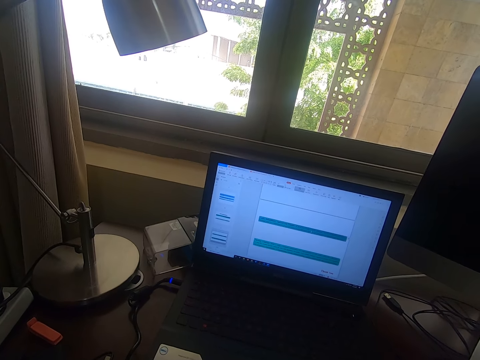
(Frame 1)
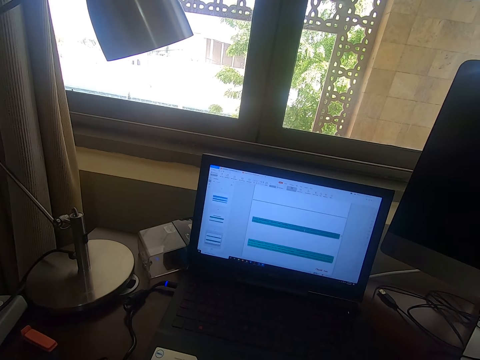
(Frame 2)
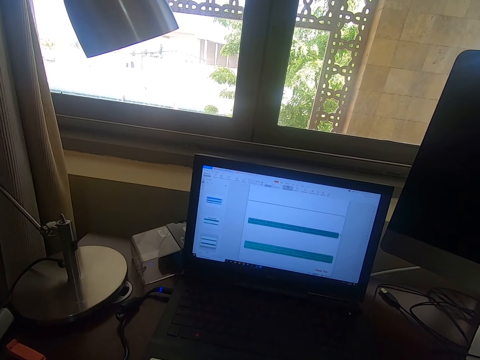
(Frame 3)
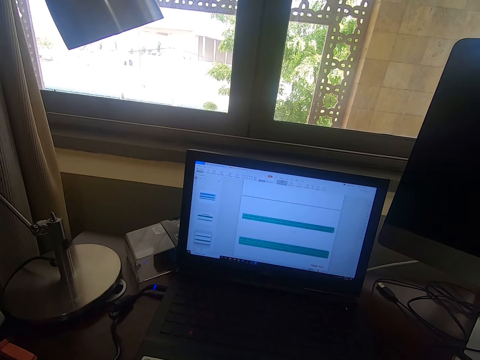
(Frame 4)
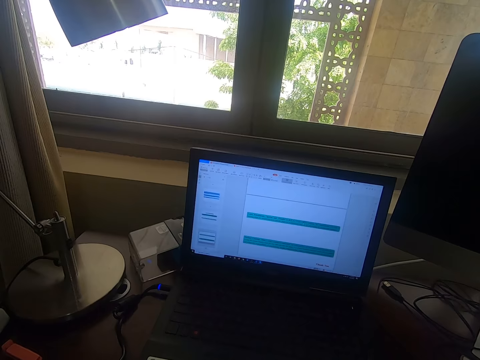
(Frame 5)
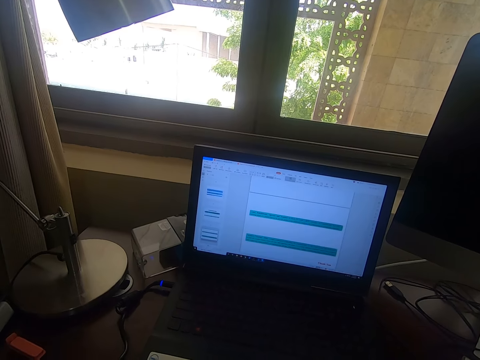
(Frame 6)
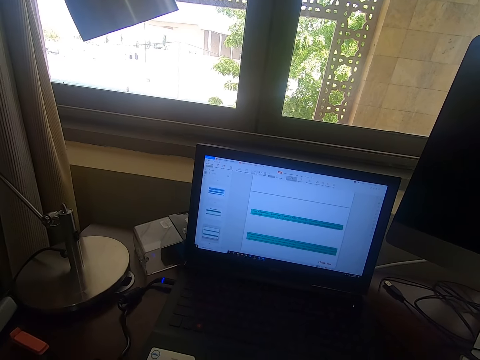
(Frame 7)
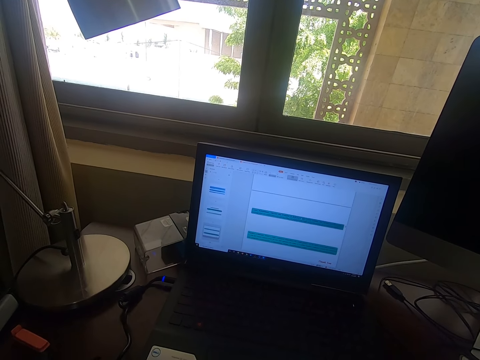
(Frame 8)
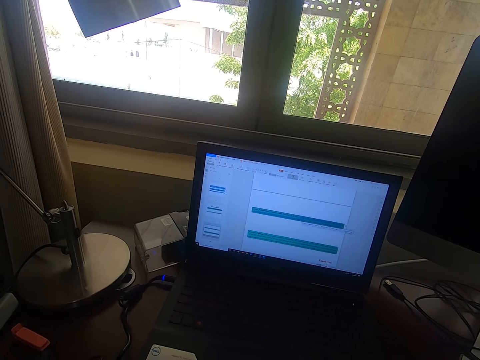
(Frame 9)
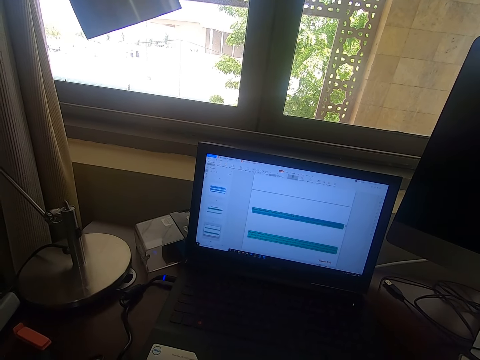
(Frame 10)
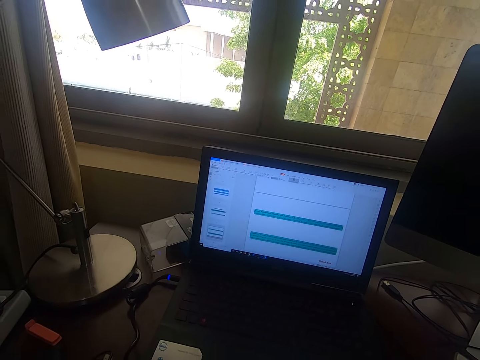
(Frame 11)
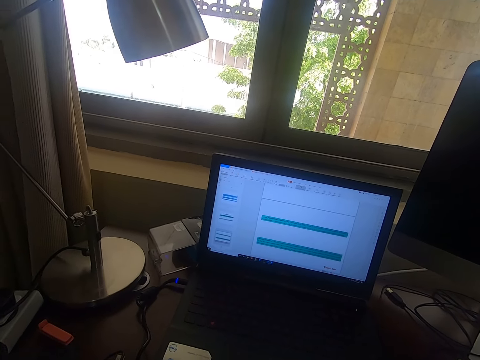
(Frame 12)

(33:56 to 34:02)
The camera wearer looks around.

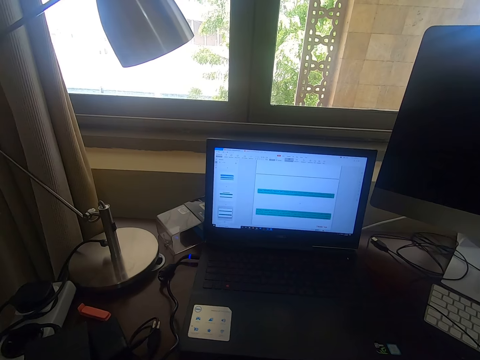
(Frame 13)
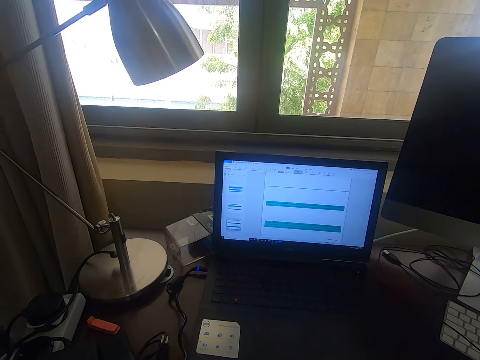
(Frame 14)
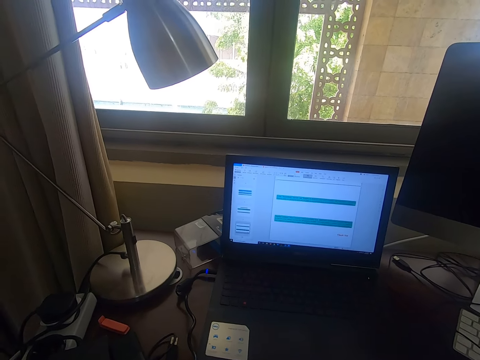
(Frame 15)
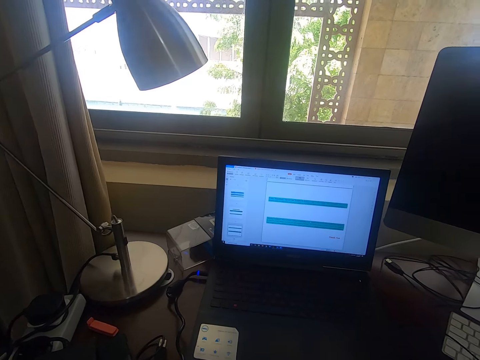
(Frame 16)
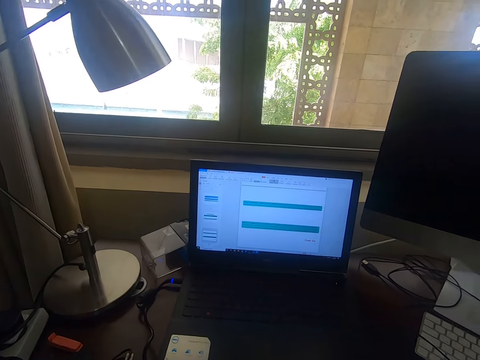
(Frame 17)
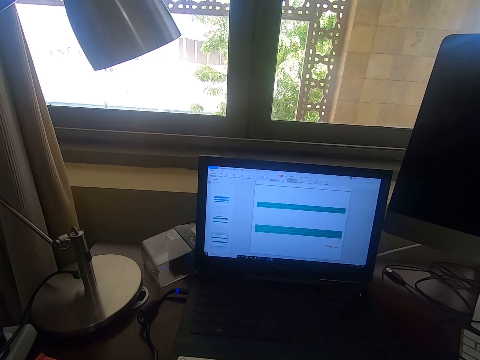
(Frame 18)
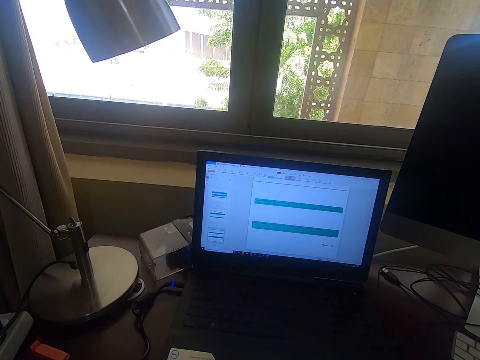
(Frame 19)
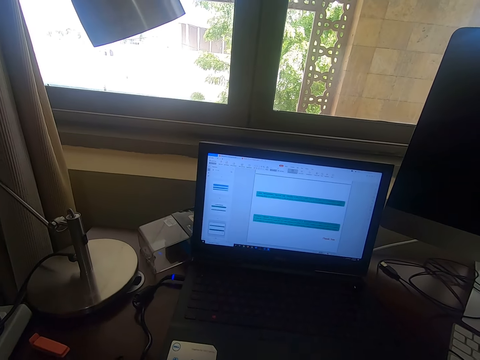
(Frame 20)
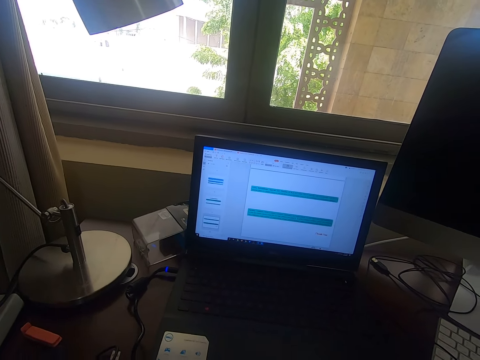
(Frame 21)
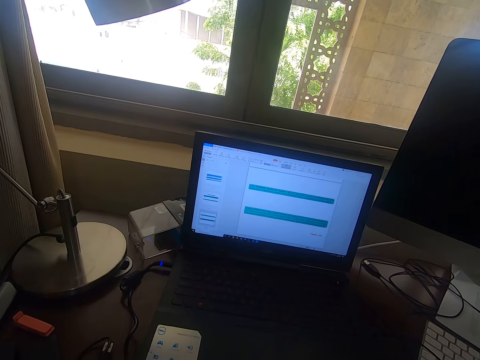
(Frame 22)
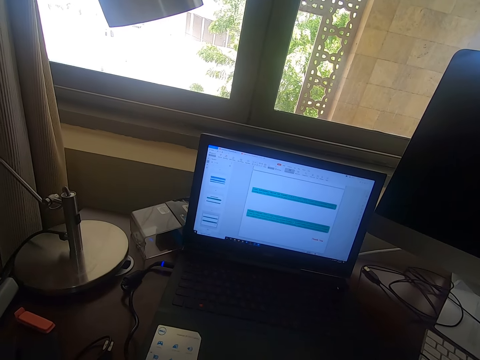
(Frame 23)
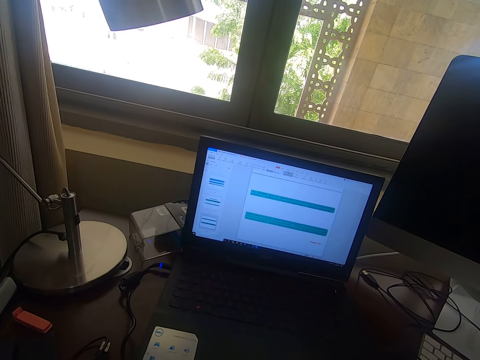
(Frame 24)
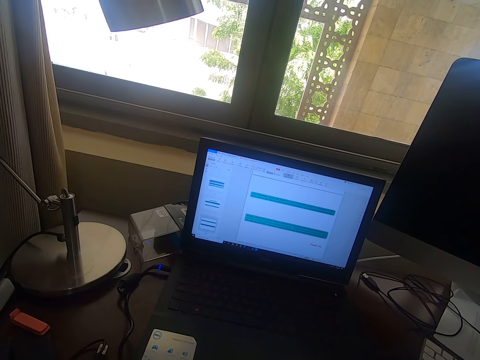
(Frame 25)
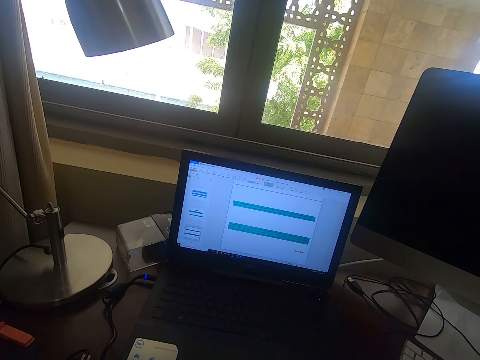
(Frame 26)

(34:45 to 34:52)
The camera wearer scrolls on a laptop.

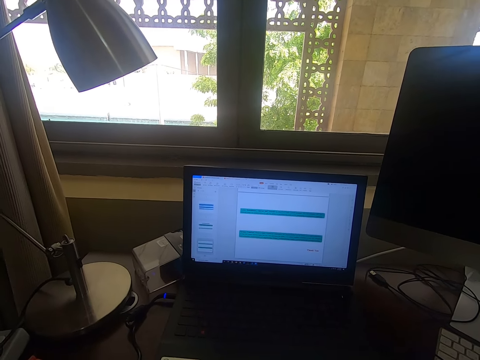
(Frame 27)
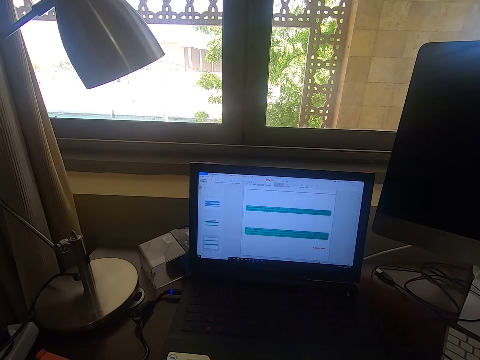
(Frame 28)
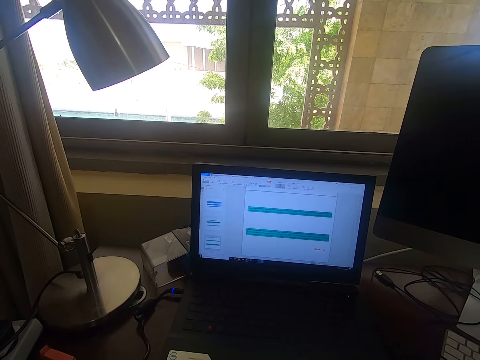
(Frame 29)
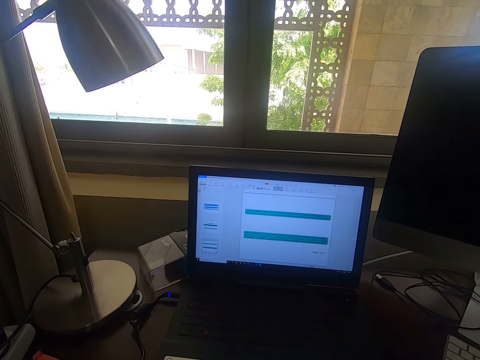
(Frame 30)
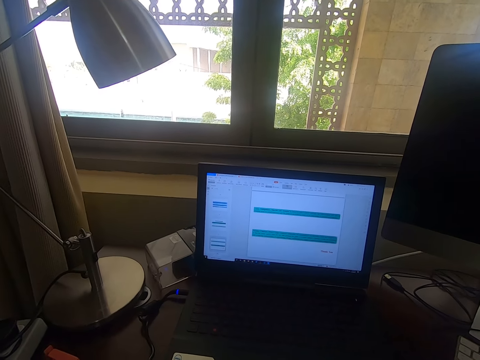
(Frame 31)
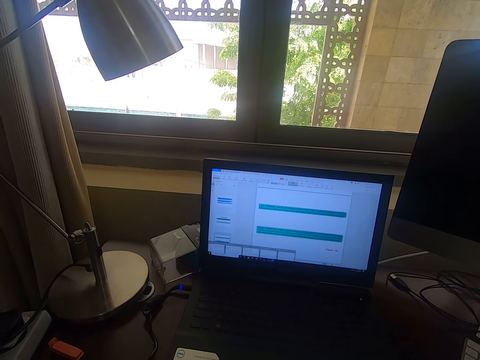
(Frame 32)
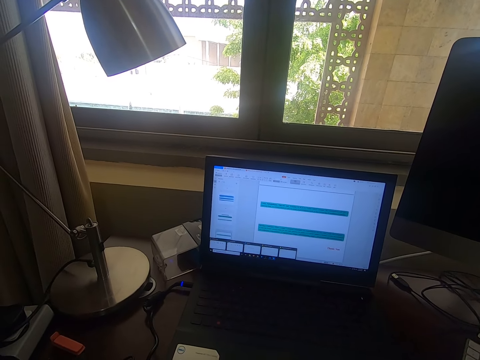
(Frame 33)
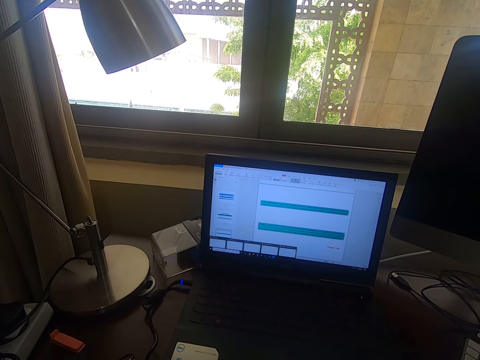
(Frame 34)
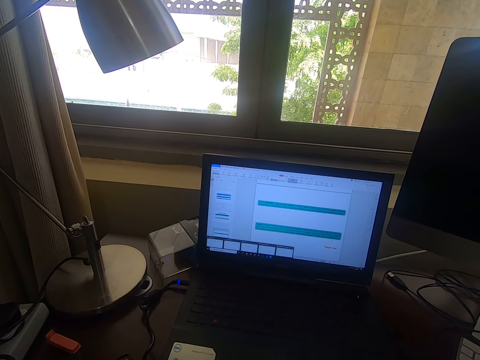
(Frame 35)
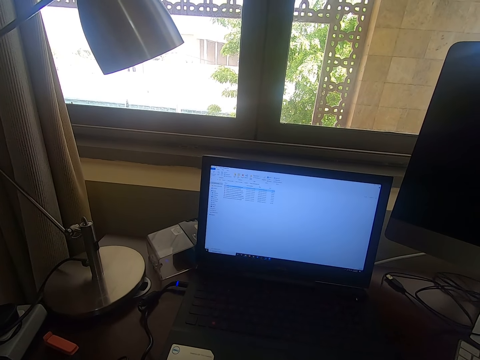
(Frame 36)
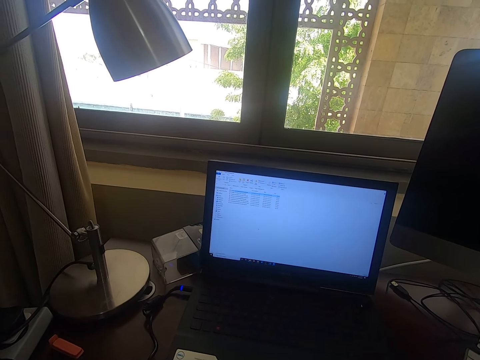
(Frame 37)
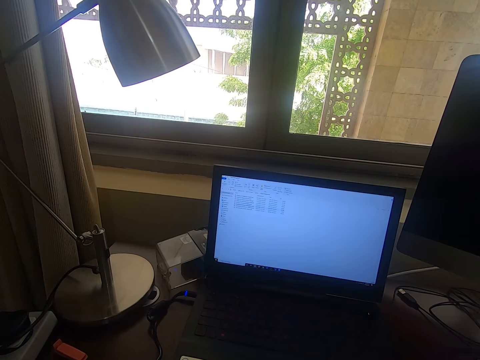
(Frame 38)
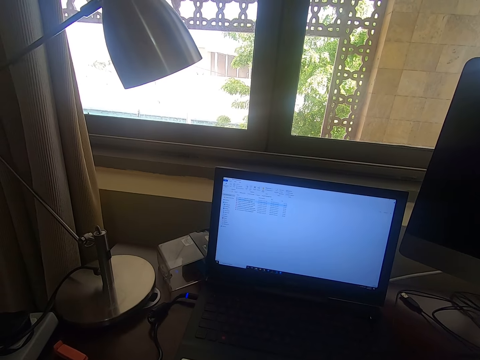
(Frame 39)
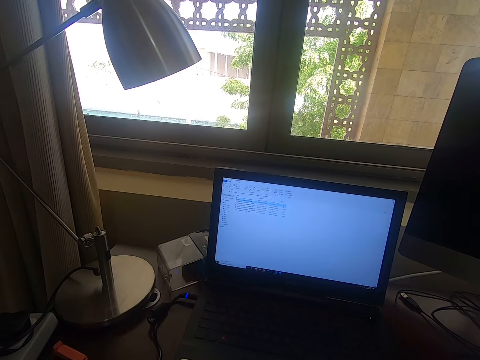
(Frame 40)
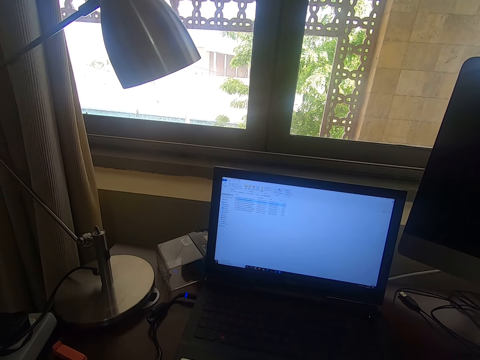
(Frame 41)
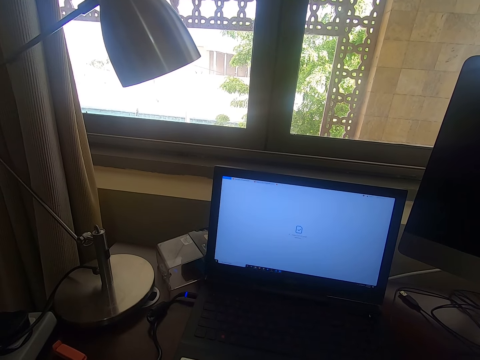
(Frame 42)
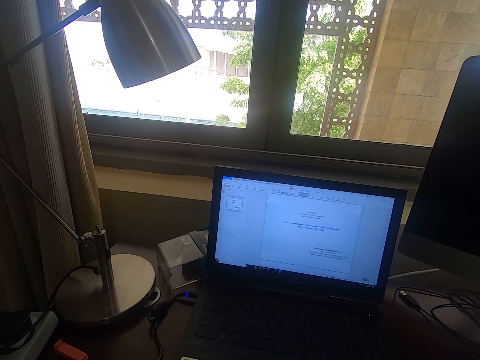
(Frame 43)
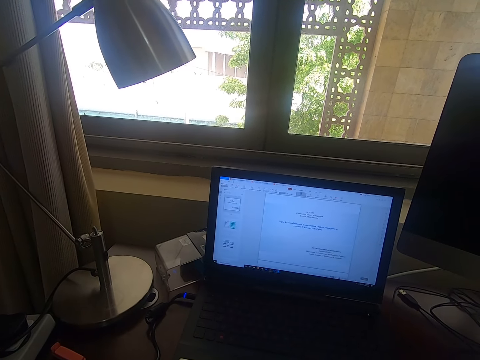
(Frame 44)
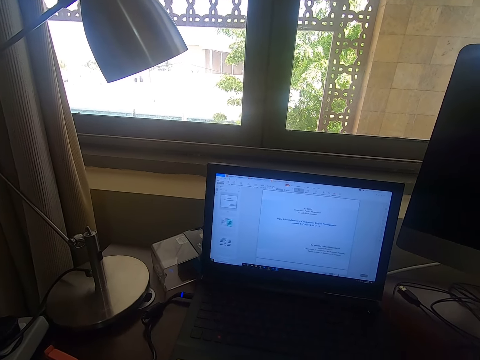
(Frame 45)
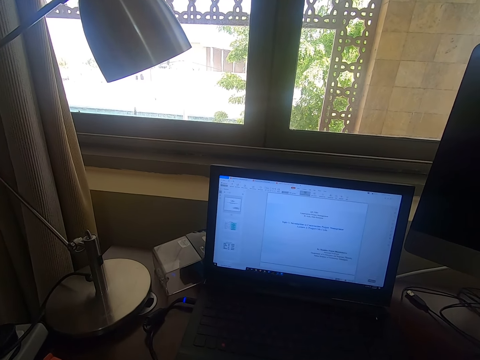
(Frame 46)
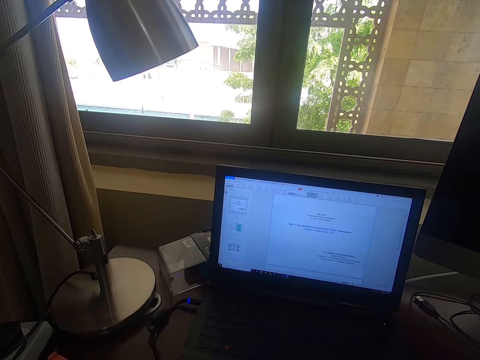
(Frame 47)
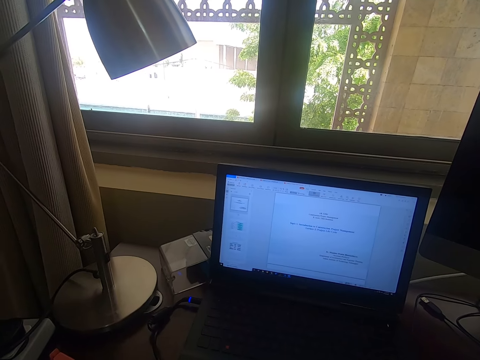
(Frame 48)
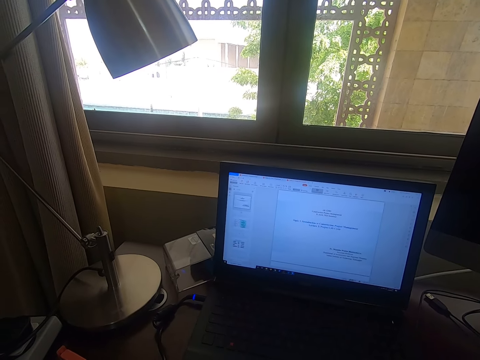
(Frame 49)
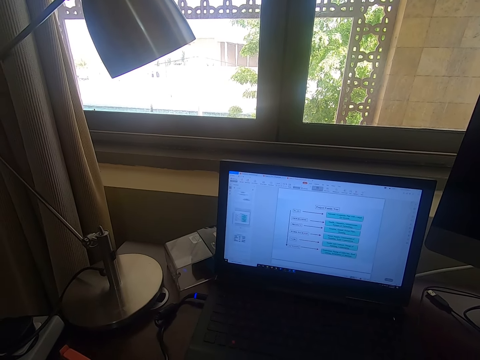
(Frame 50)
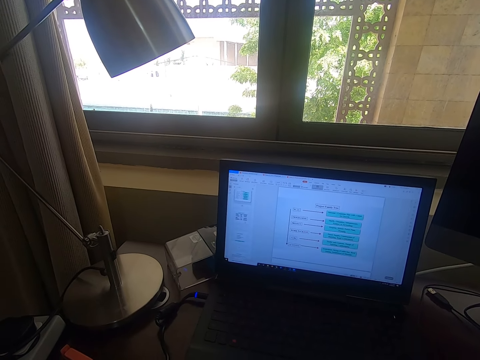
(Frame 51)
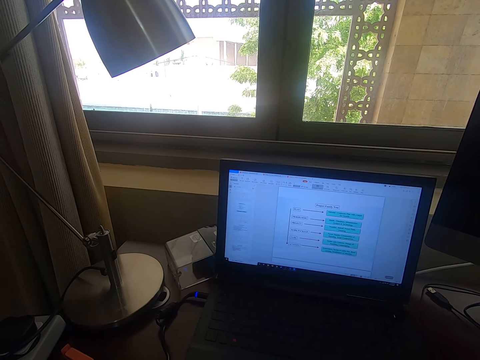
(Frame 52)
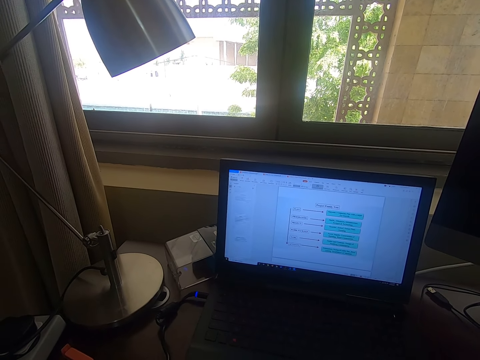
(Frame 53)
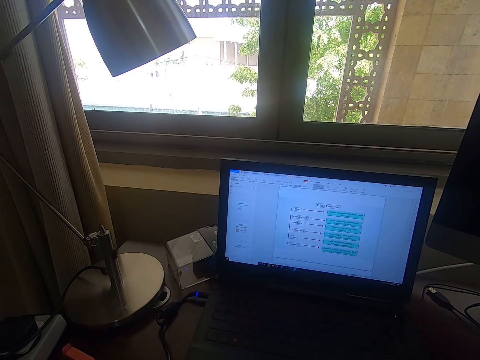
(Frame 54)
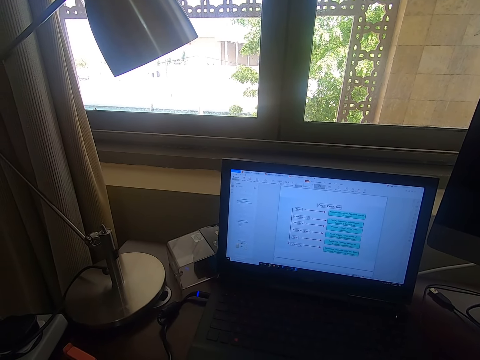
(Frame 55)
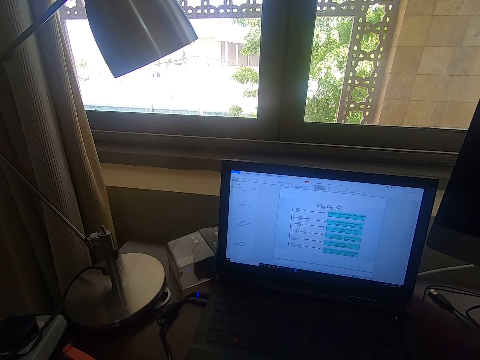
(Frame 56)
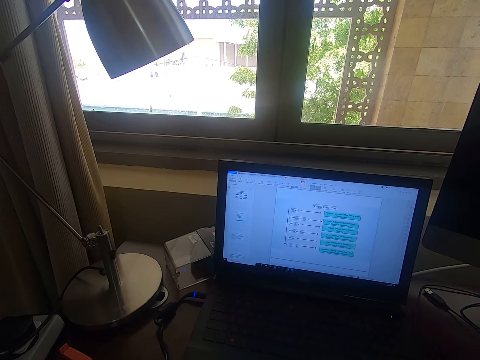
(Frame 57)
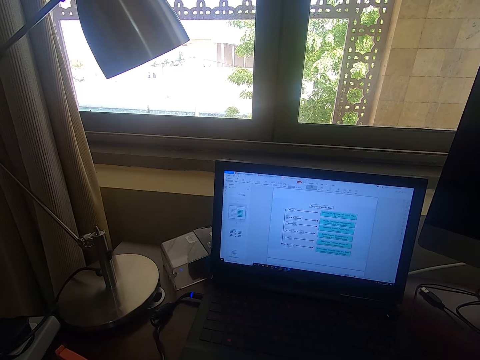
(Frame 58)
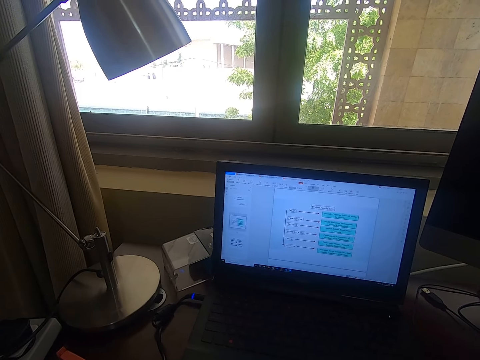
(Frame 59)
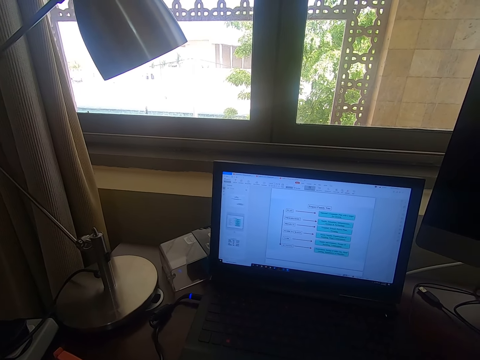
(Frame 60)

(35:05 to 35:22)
The camera wearer clicks on a mouse. They click on the mouse again. They scroll the mouse.
